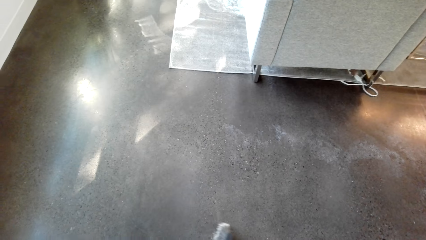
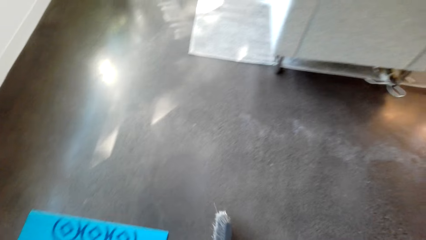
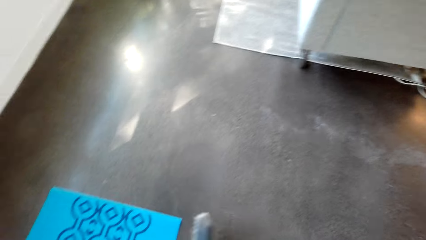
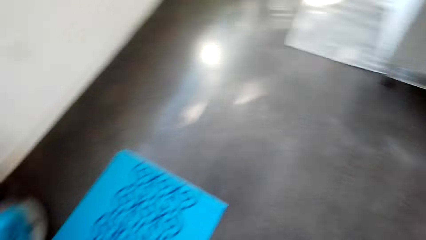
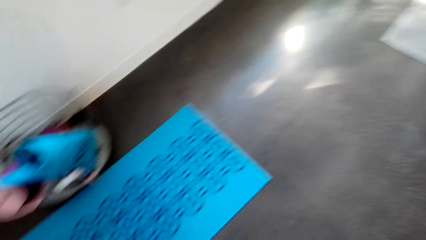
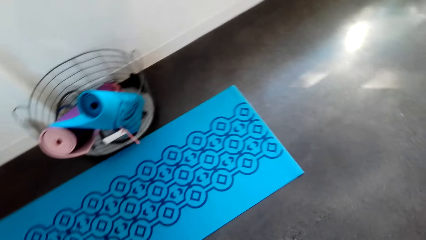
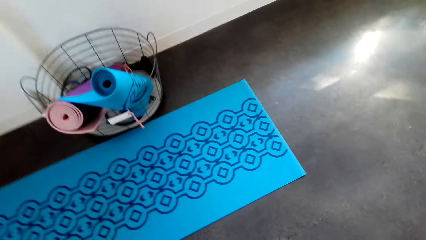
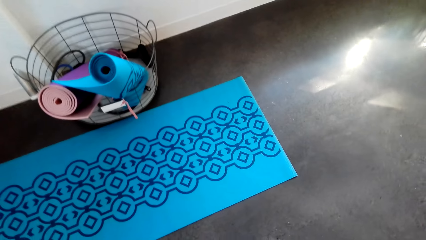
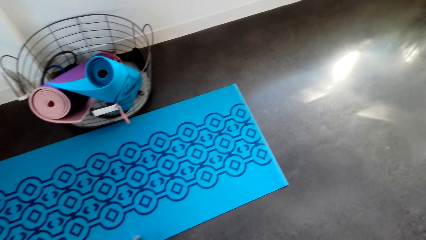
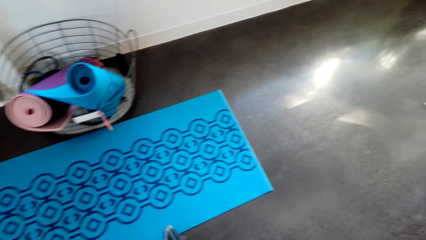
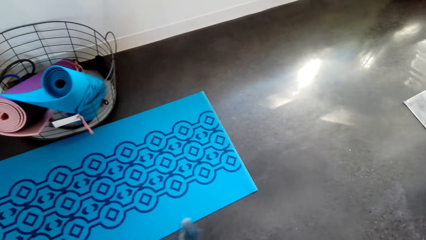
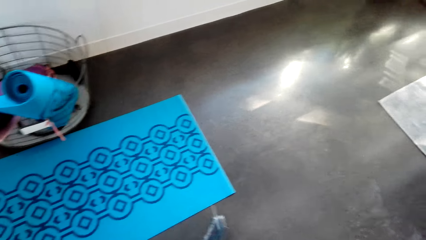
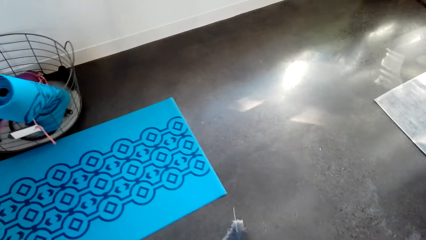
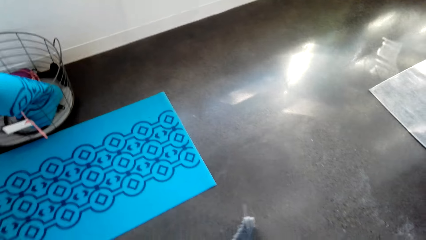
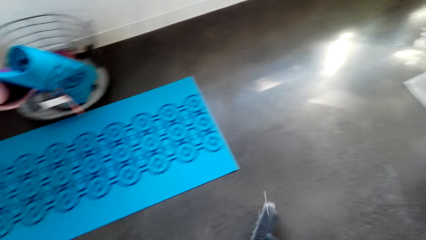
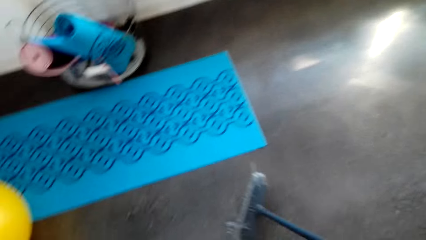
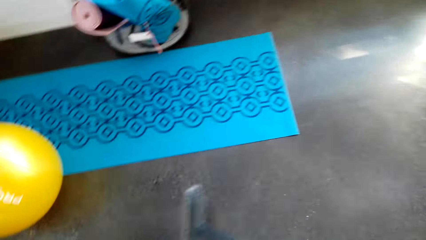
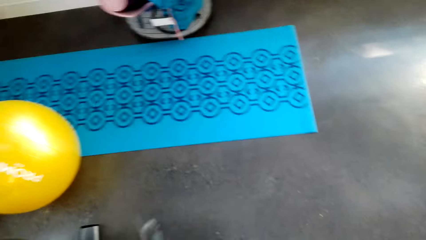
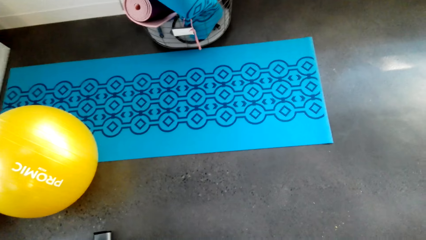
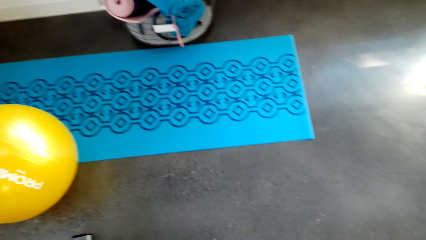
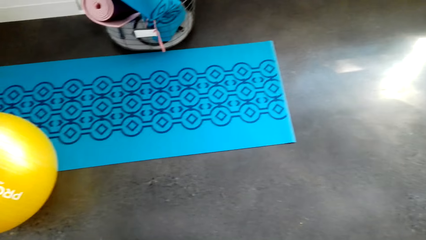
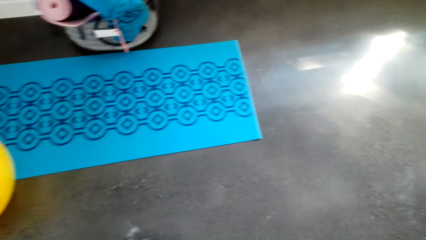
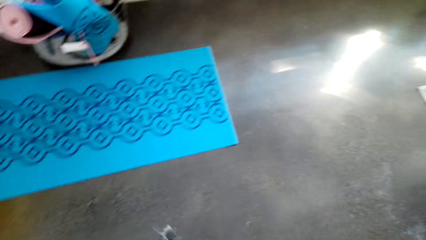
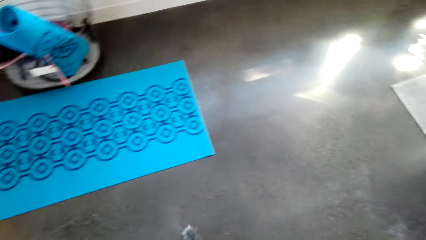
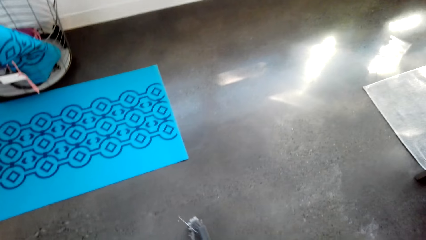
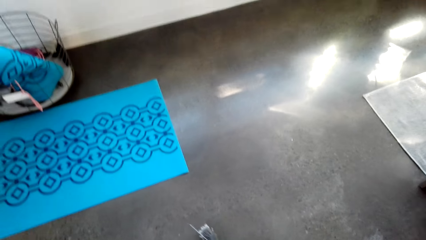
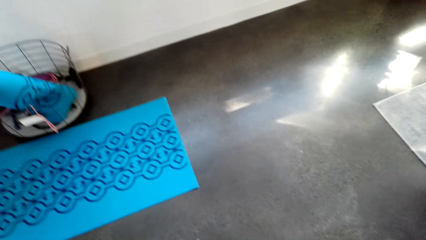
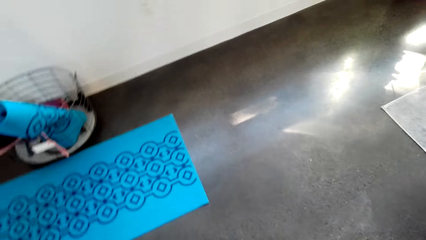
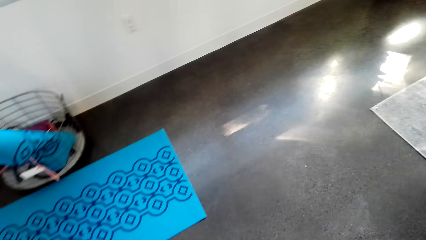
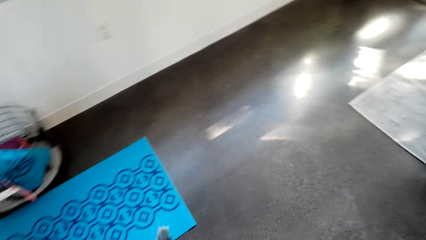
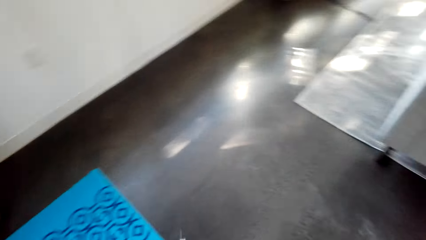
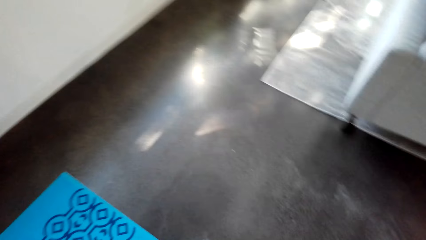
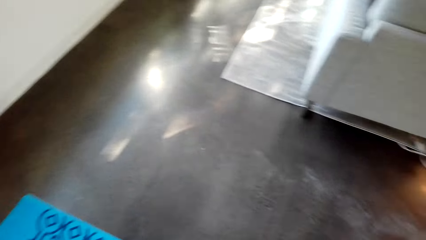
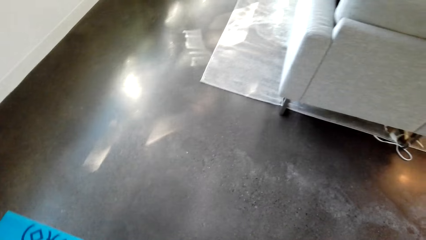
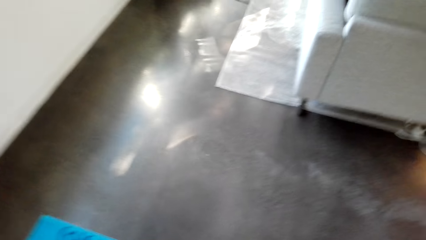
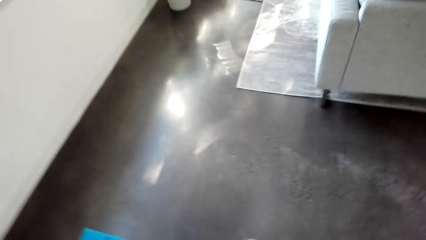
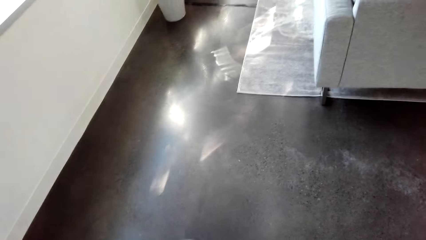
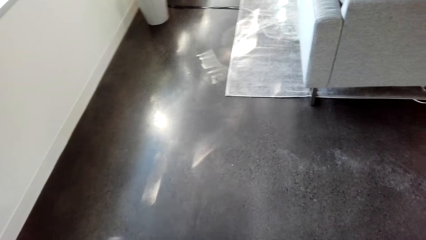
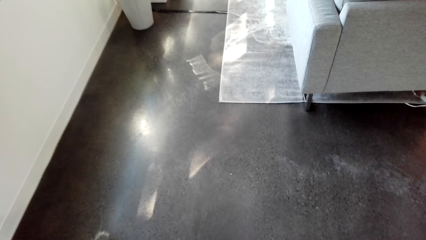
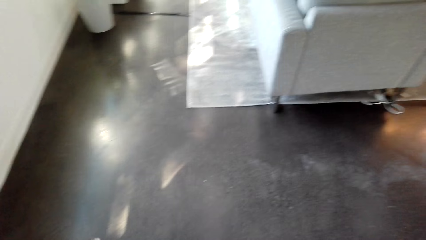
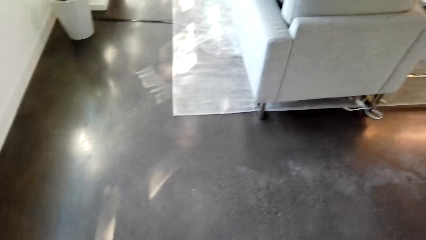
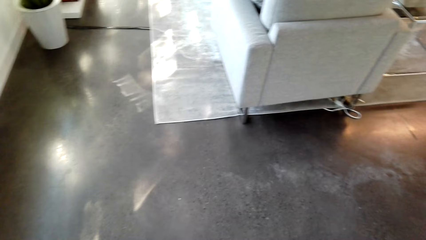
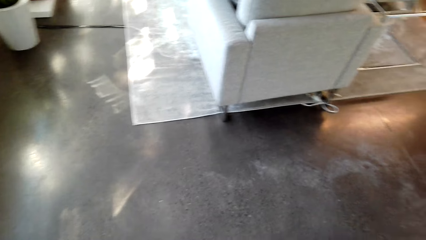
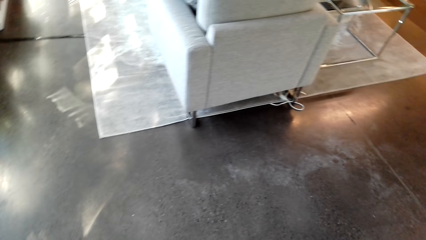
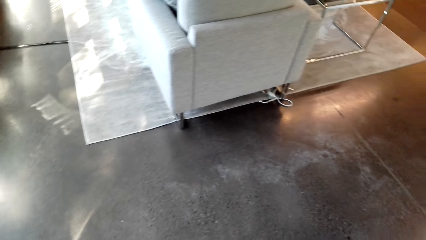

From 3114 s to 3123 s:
The camera wearer looks around.

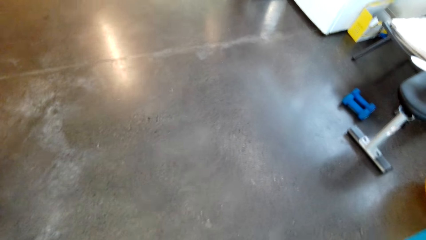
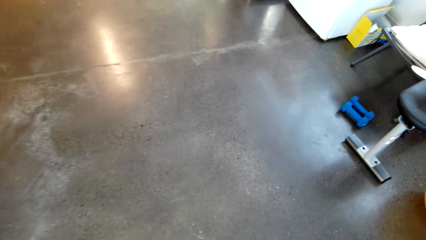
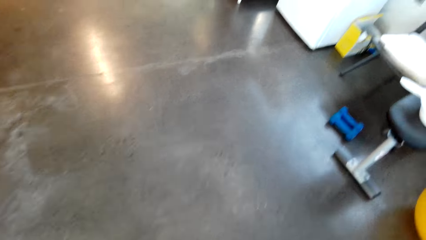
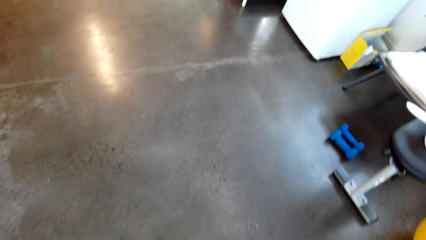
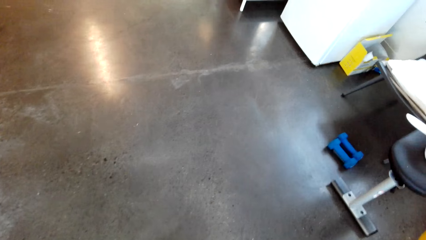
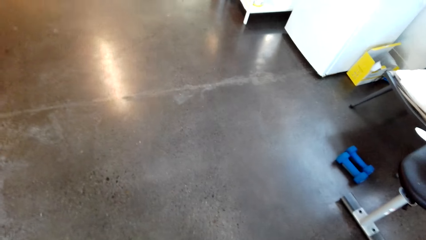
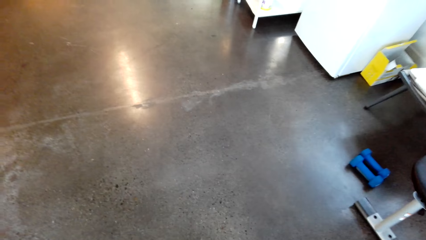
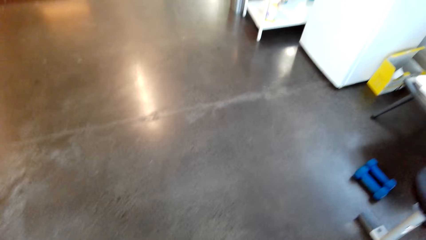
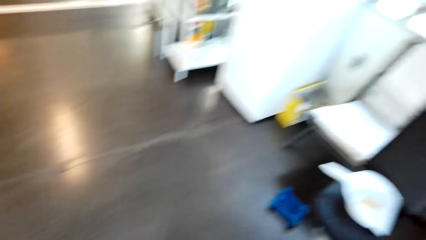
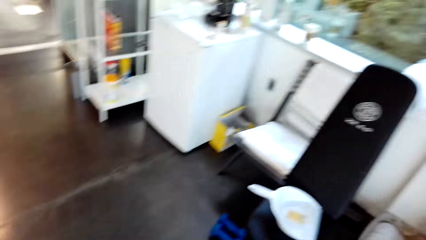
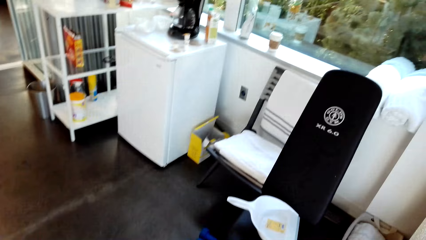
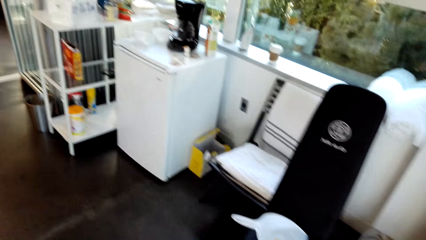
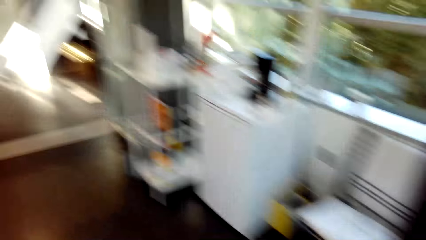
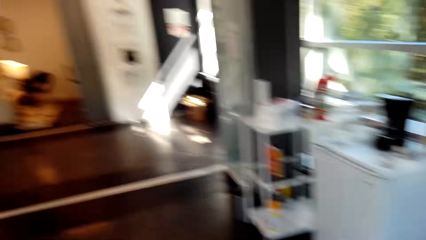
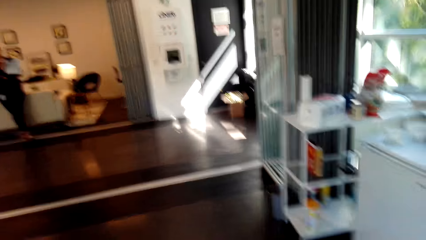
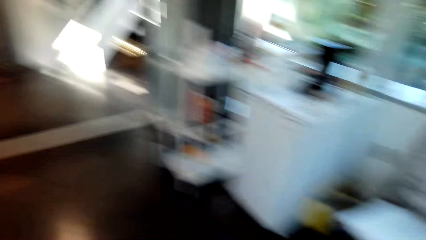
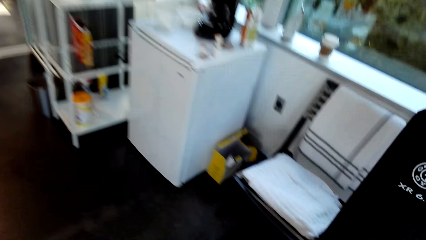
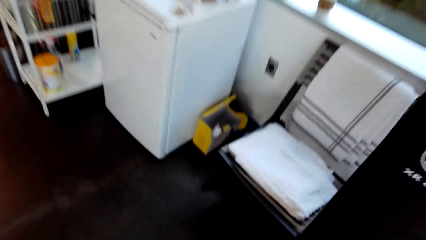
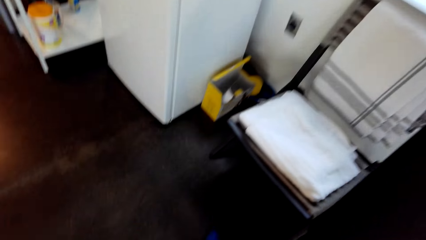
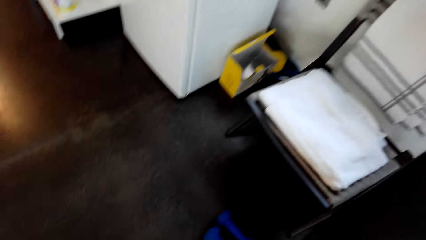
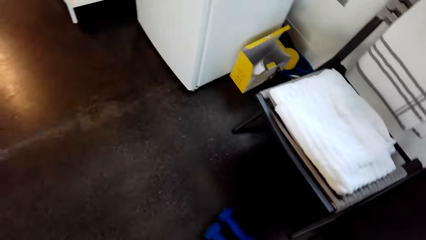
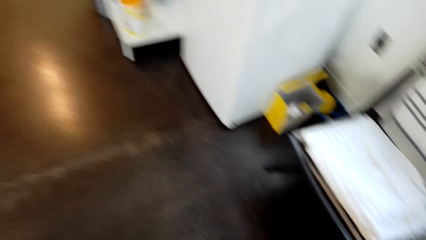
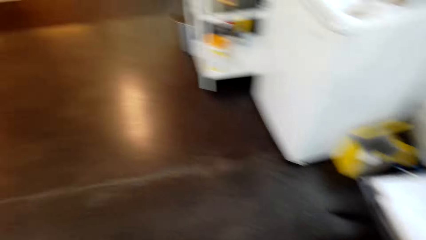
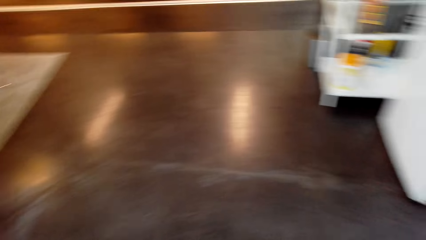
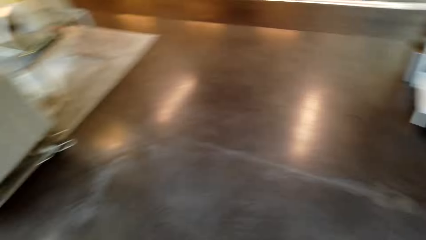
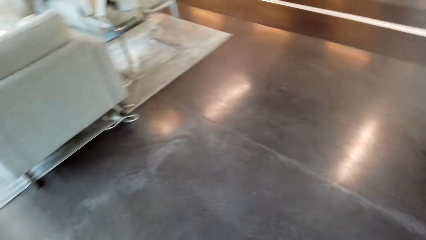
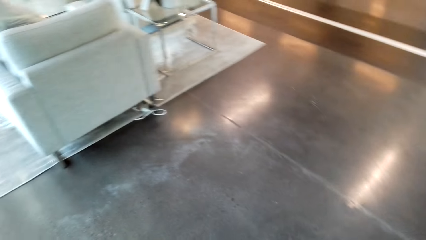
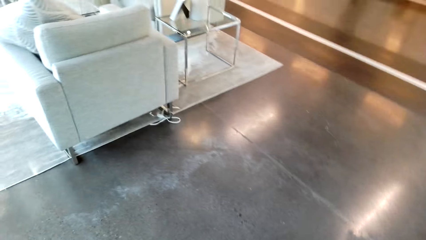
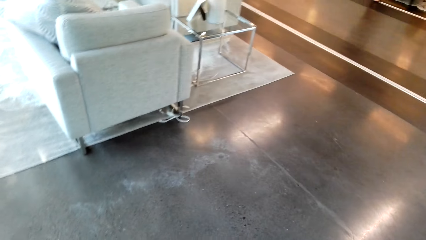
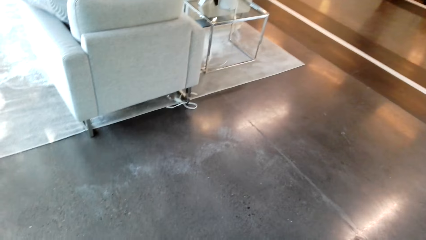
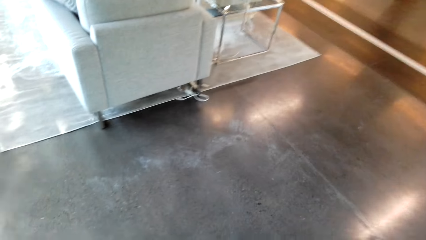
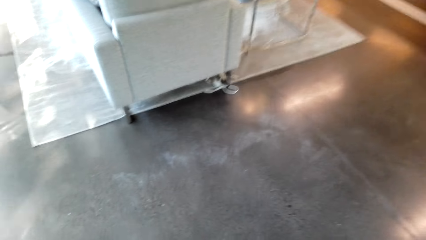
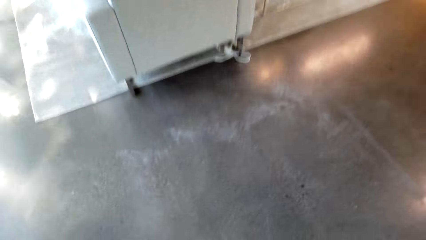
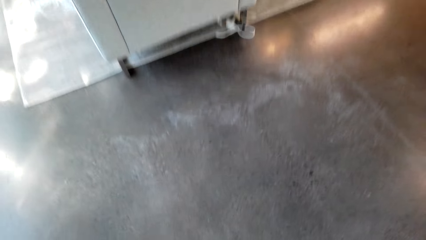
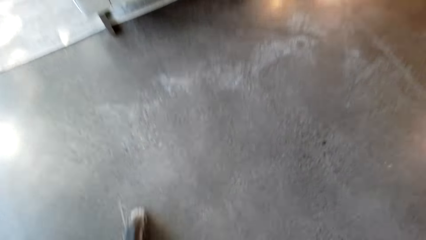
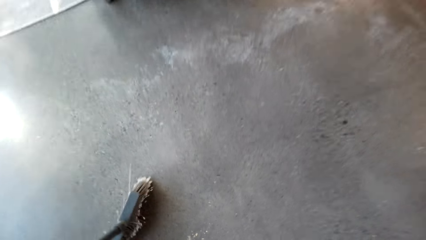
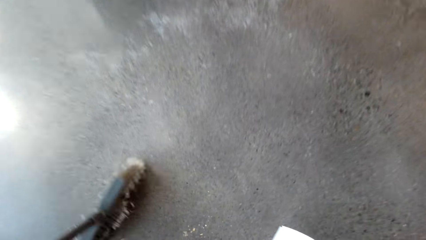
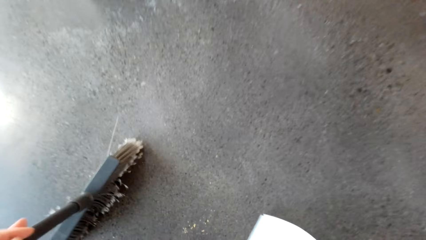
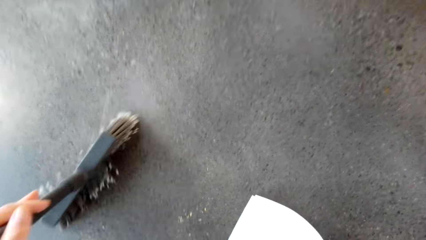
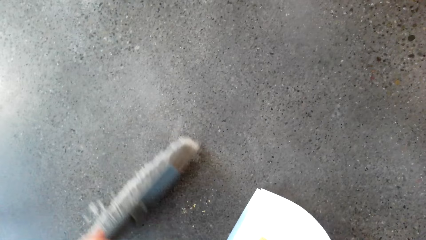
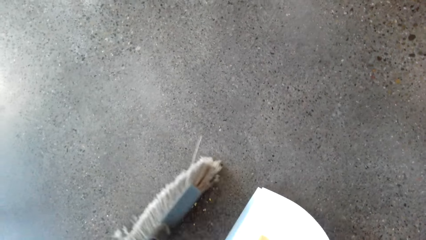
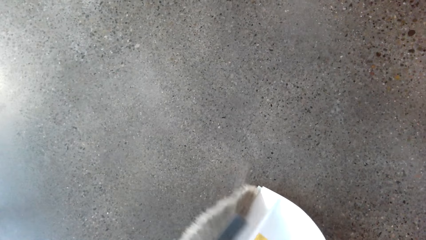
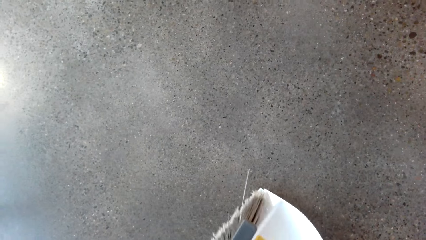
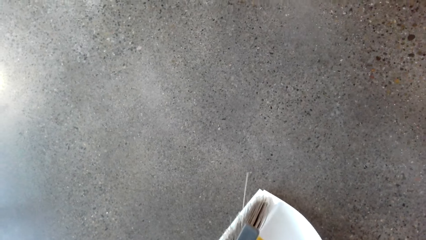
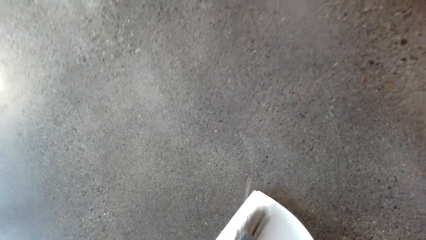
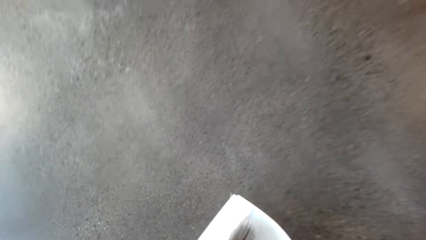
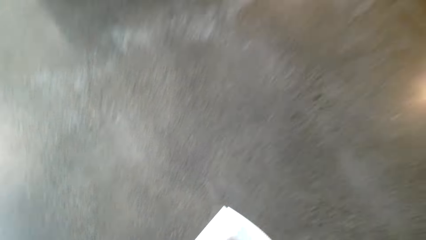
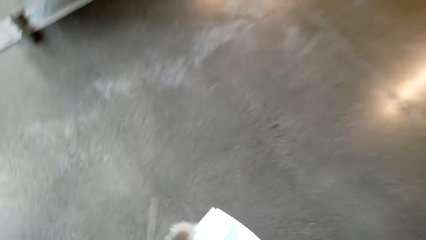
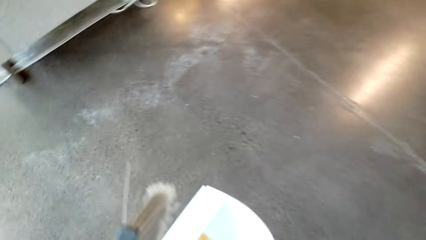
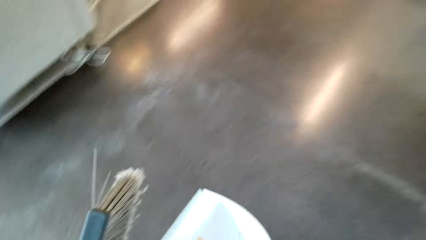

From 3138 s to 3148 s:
The camera wearer walks around. They bend down to collect the dirt off the floor using a dust pan and a brush broom.
